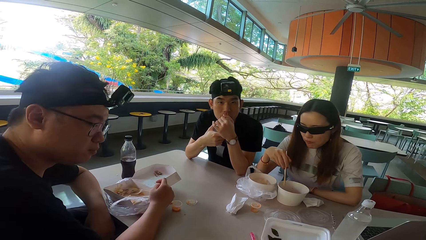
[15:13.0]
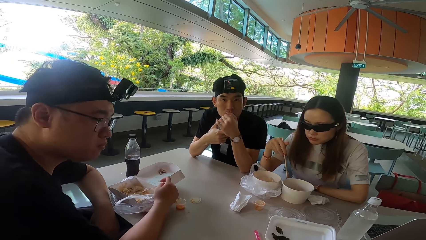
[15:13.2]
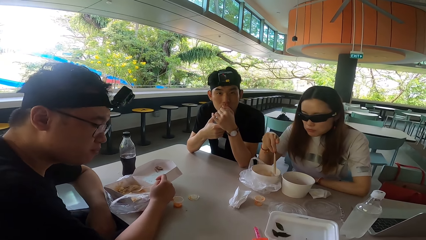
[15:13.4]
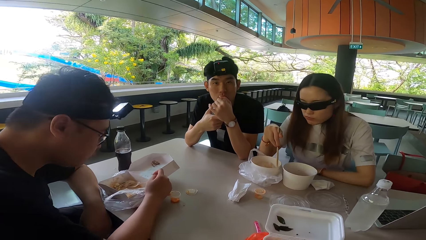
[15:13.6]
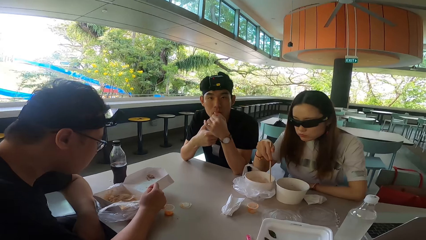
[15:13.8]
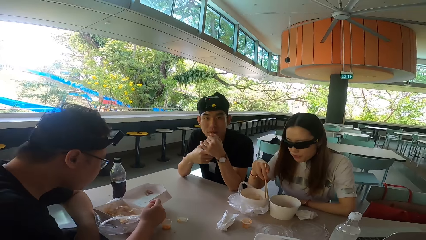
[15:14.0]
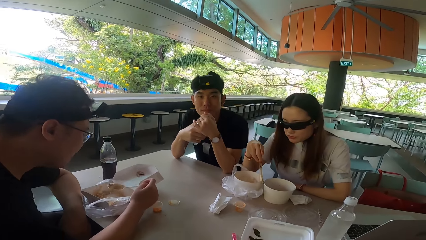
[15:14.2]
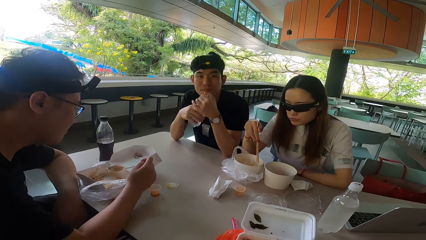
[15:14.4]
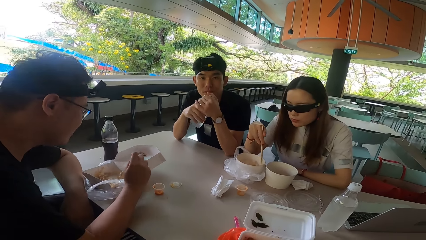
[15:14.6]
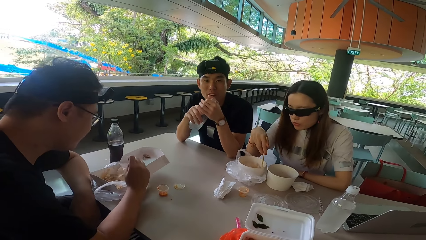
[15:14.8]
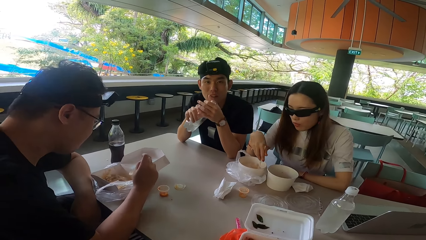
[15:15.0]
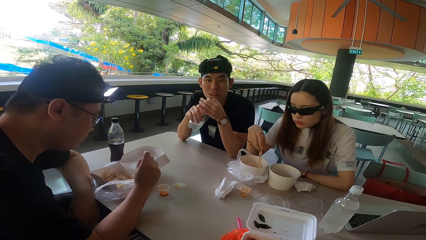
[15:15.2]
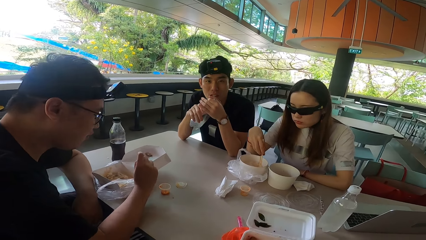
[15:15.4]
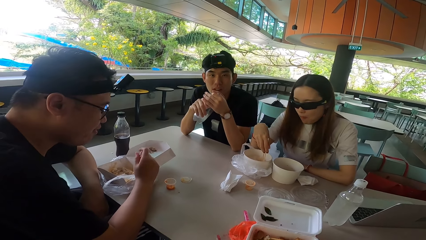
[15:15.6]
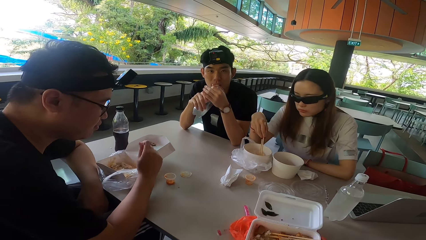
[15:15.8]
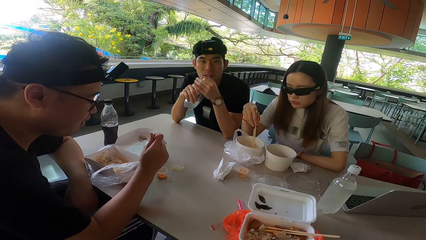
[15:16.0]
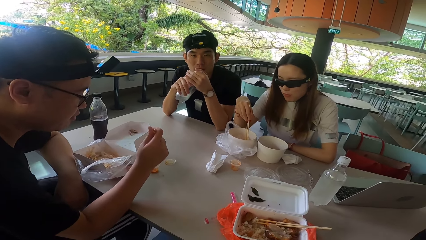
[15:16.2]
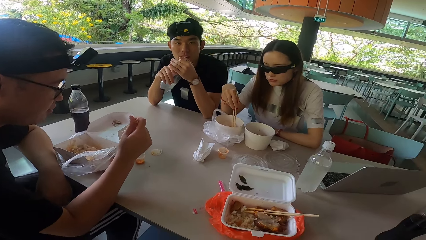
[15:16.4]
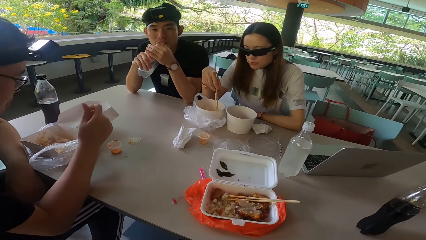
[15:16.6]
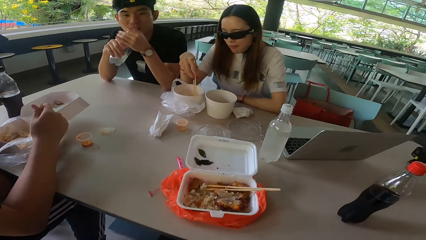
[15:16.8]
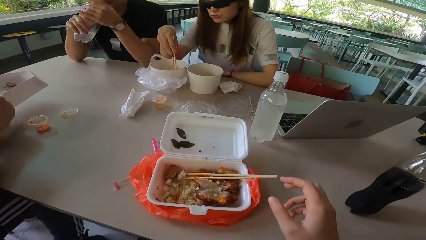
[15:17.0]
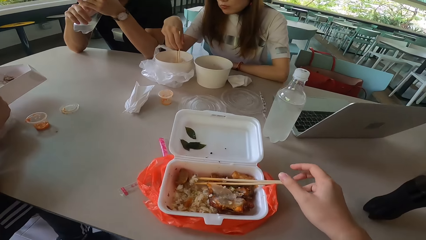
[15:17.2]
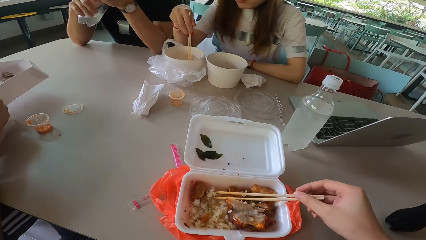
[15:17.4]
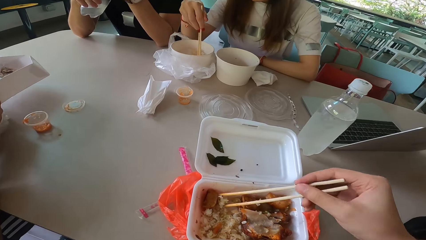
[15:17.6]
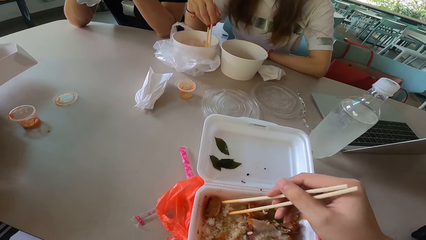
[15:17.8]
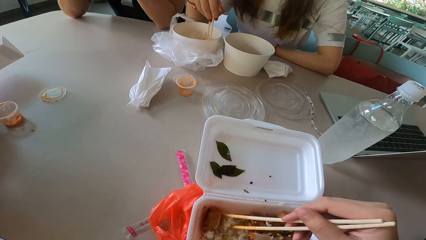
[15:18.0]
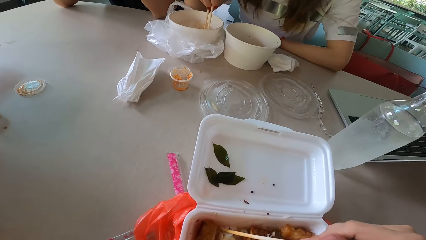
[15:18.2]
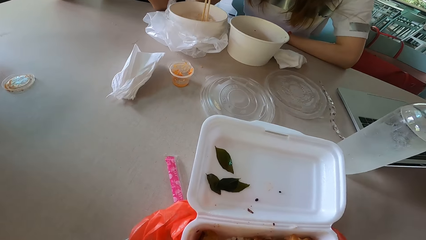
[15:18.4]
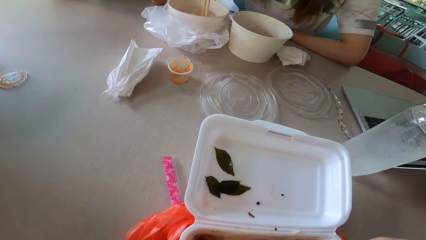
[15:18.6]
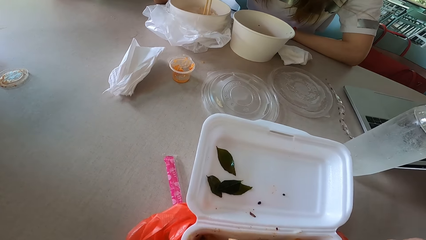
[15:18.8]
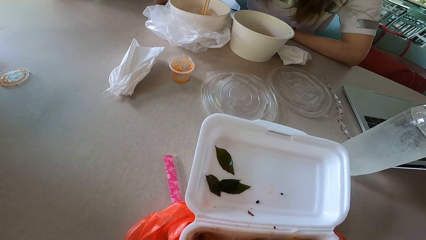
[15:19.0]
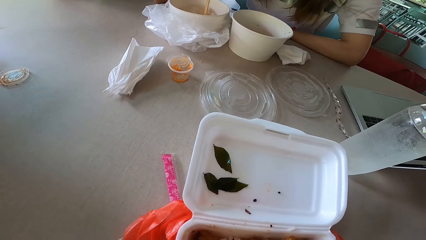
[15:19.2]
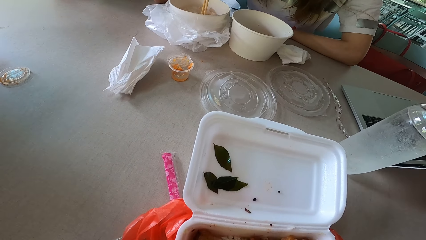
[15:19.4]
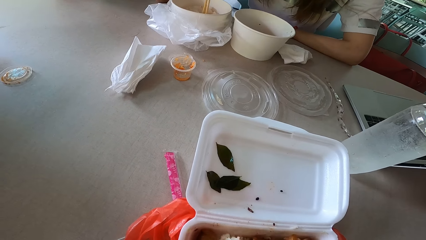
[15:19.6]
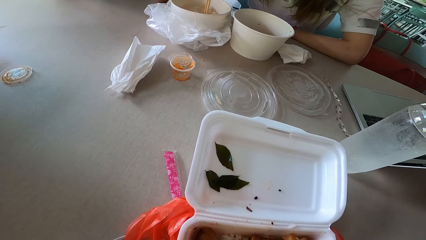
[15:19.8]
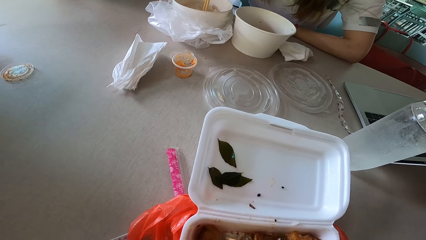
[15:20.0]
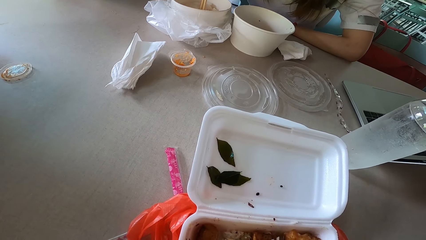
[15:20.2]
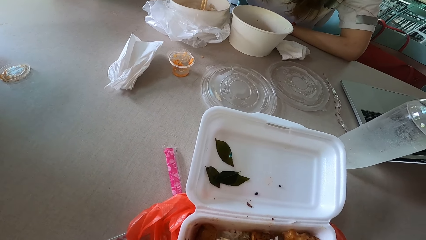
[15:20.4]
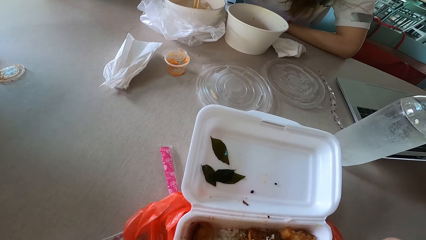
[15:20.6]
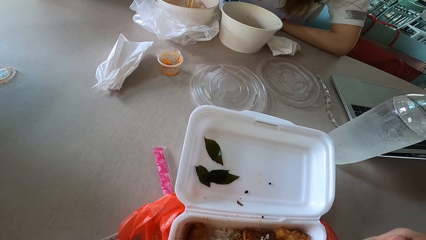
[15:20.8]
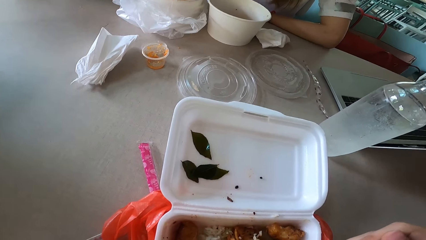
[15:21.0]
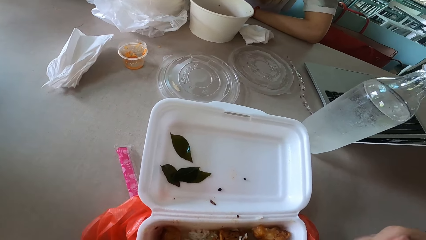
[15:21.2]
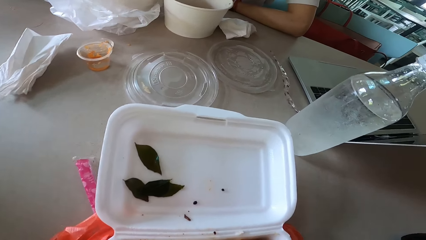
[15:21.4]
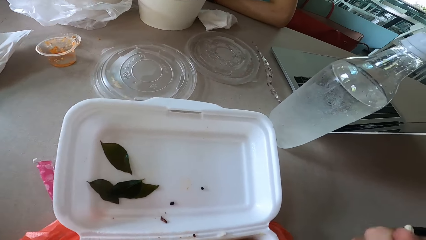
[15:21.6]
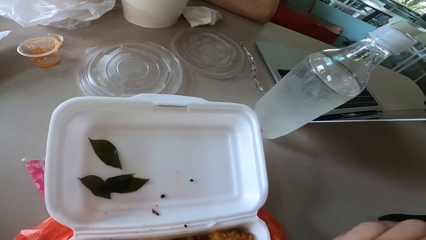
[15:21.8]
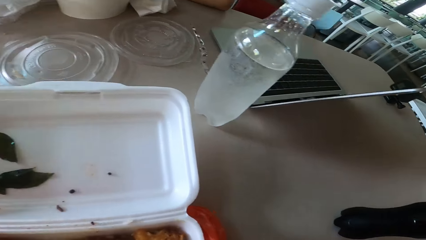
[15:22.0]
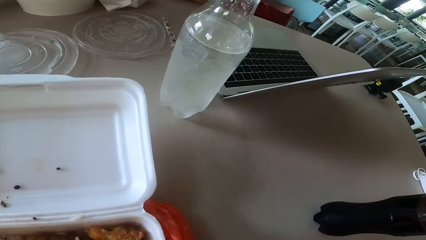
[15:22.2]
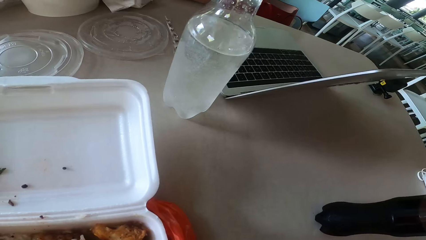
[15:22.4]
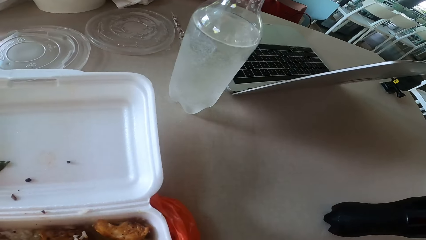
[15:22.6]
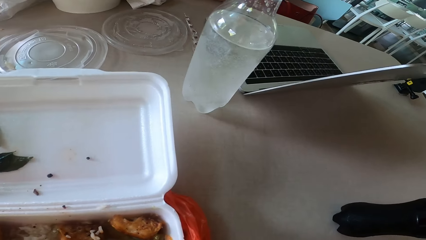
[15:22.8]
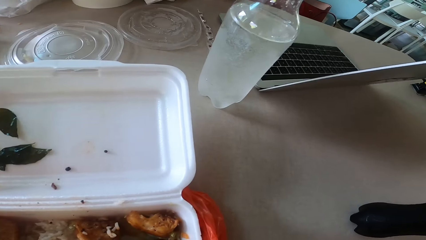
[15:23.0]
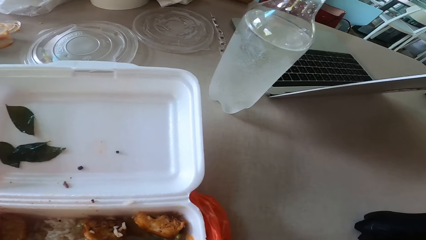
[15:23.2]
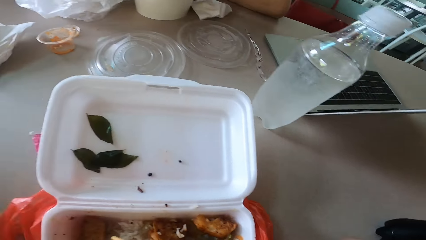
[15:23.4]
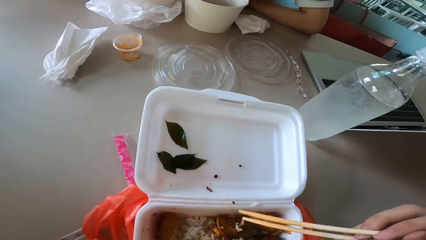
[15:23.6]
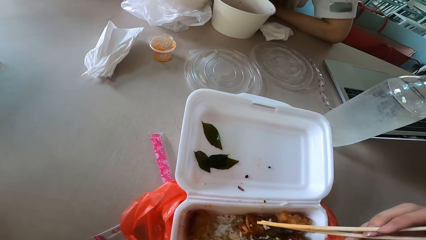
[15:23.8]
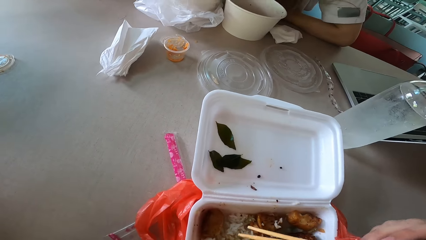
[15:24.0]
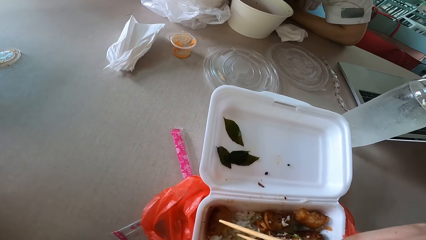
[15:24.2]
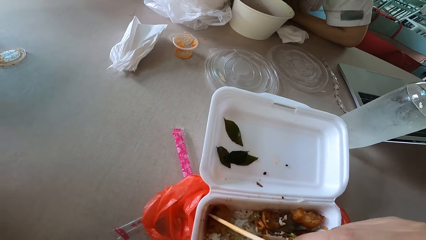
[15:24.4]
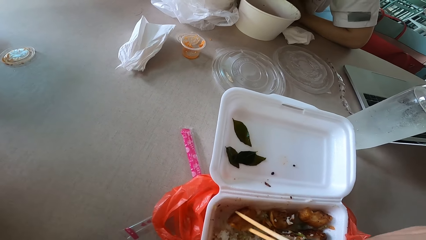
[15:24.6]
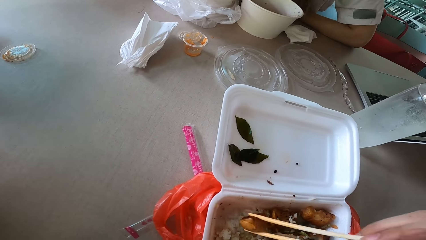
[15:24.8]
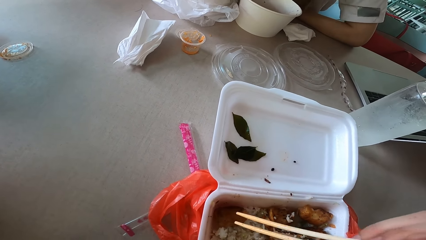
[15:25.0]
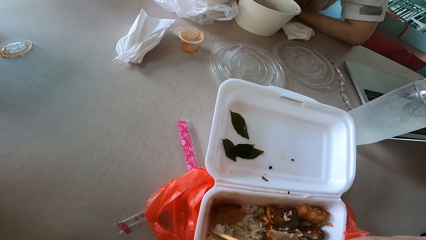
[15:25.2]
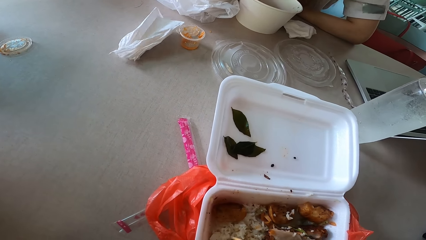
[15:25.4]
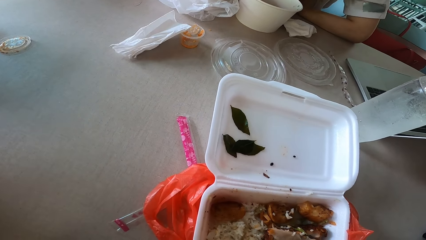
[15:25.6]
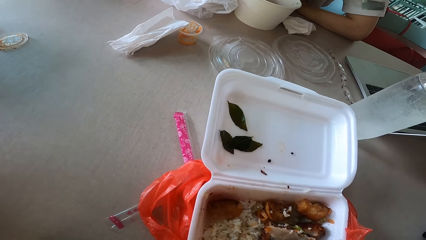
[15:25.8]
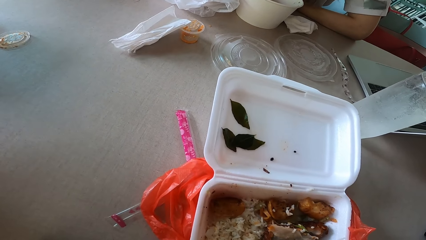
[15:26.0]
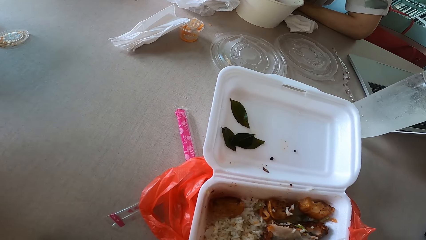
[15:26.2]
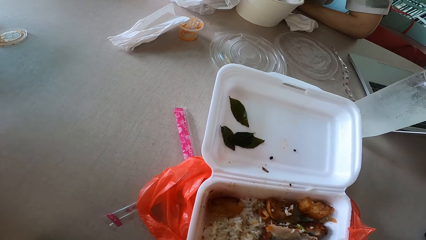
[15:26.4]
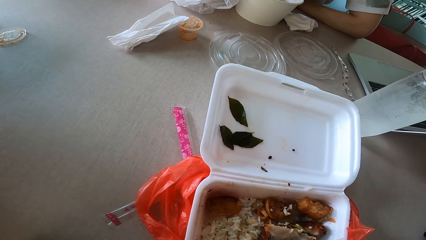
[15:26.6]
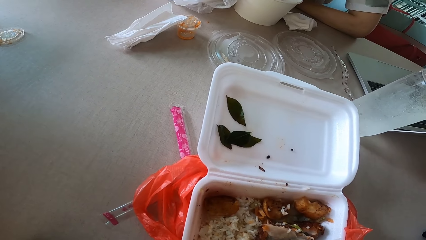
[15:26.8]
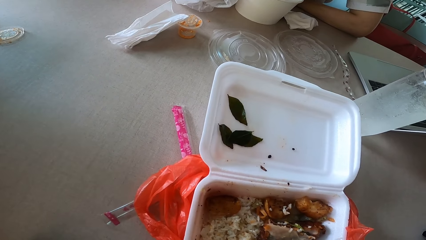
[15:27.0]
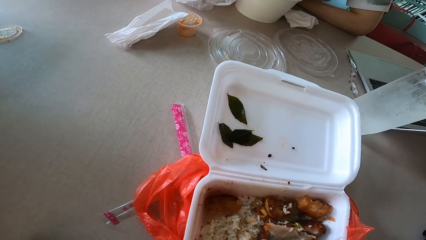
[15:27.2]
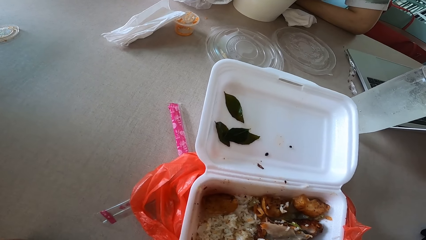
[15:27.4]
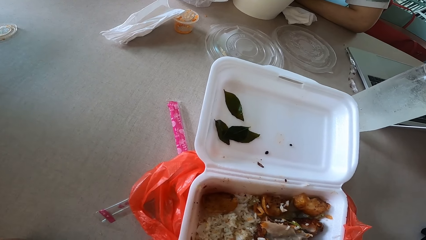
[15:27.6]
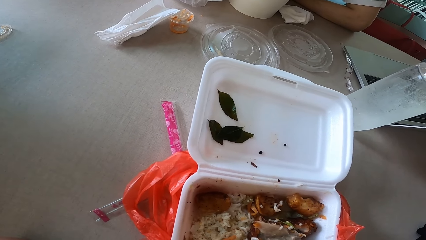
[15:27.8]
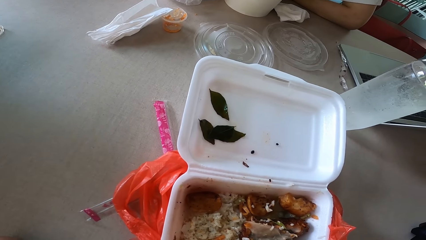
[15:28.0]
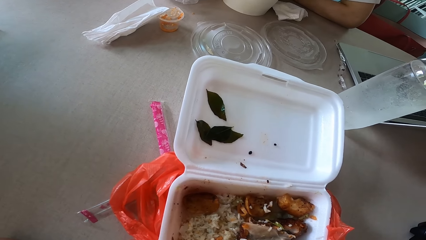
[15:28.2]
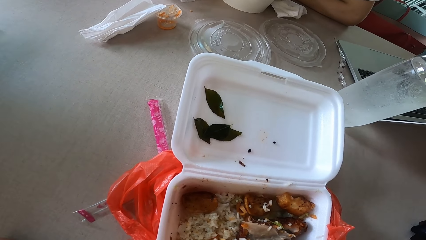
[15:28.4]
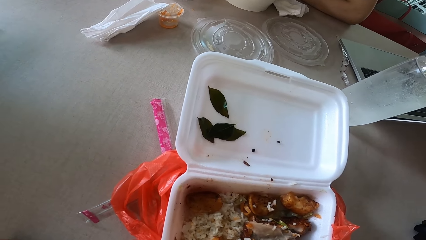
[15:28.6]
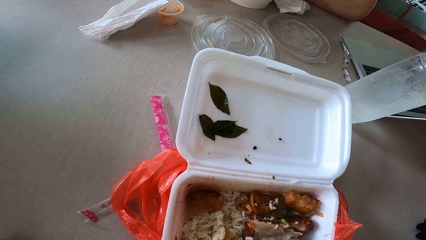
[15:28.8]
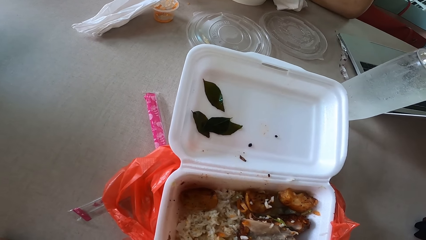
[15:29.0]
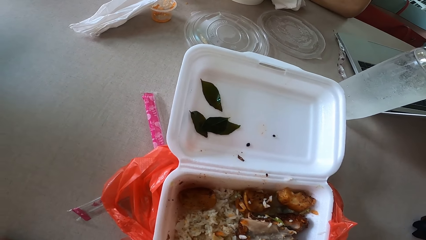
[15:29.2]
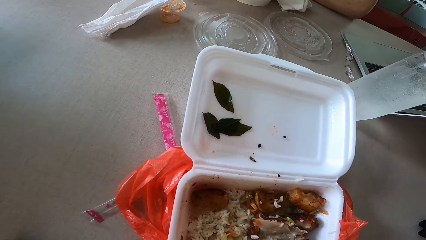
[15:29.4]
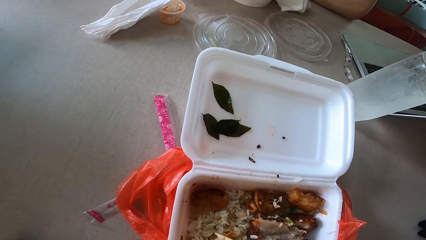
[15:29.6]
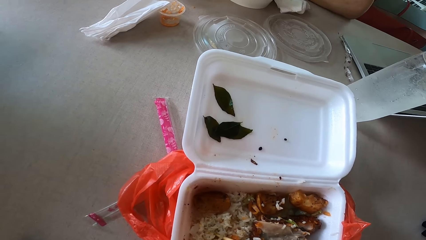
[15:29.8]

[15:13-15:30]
A man shakes his head. A lady mixes something. The man moves a spoon away from something. The camera wearer picks up chopsticks, raises the right hand. They pick rice with the chopsticks, gather something. They look around, raise a hand. They turn something. They pick meat with the chopsticks.
